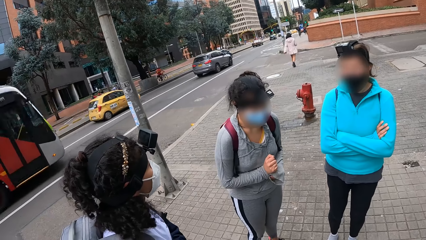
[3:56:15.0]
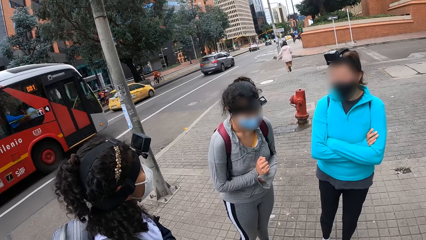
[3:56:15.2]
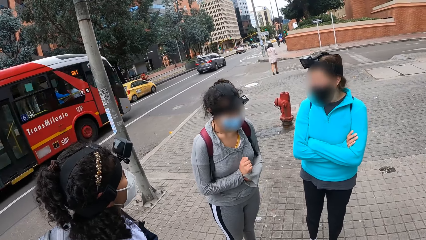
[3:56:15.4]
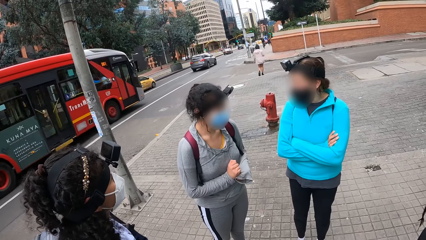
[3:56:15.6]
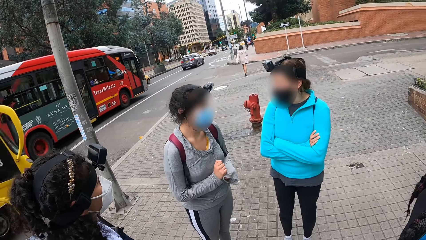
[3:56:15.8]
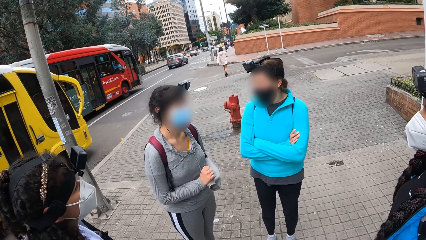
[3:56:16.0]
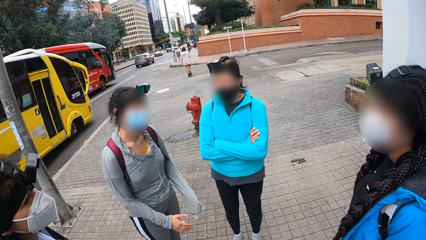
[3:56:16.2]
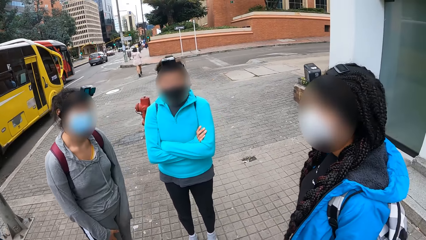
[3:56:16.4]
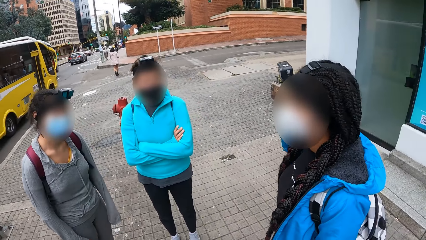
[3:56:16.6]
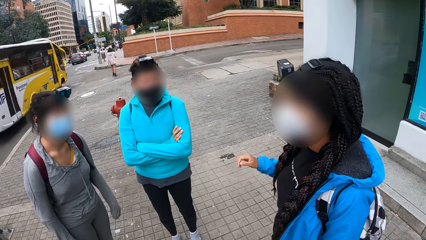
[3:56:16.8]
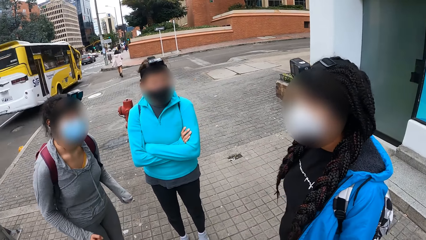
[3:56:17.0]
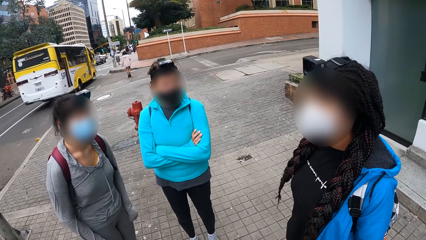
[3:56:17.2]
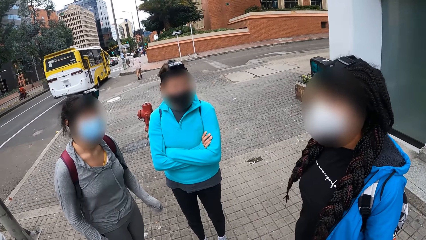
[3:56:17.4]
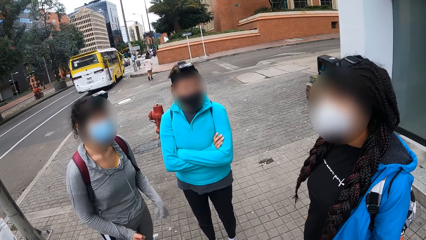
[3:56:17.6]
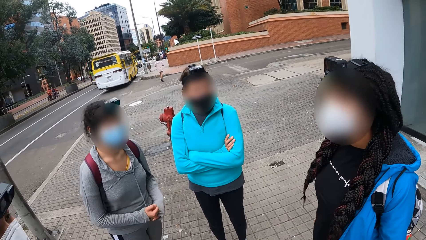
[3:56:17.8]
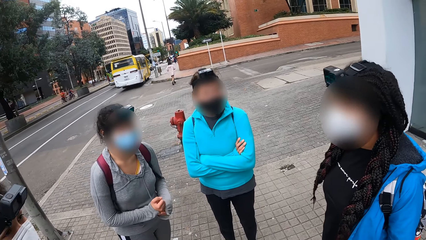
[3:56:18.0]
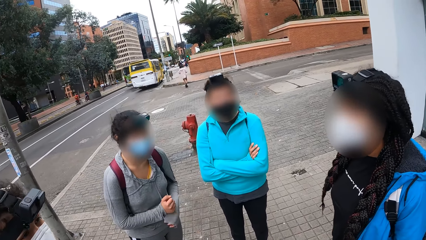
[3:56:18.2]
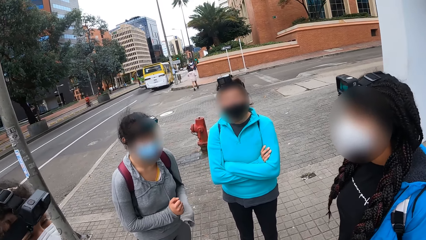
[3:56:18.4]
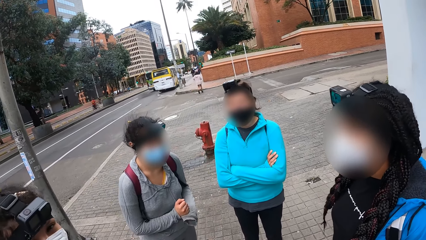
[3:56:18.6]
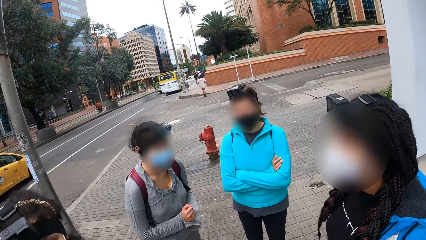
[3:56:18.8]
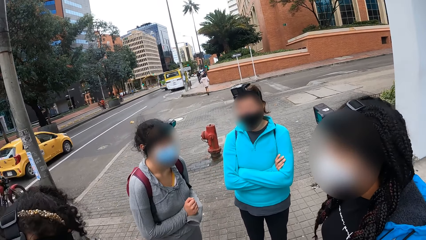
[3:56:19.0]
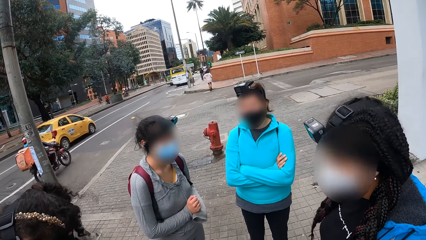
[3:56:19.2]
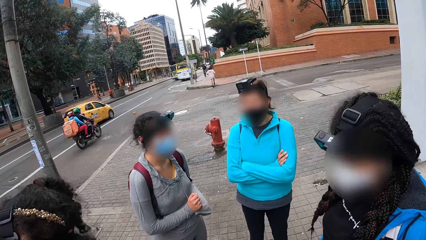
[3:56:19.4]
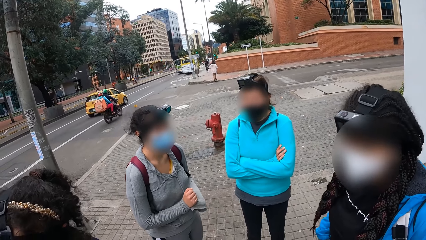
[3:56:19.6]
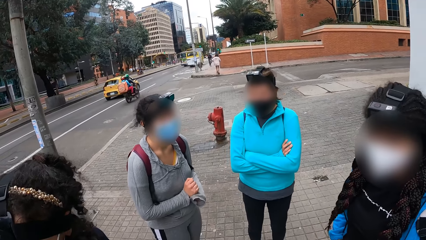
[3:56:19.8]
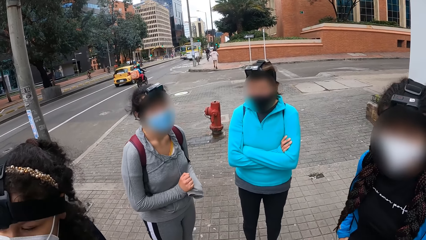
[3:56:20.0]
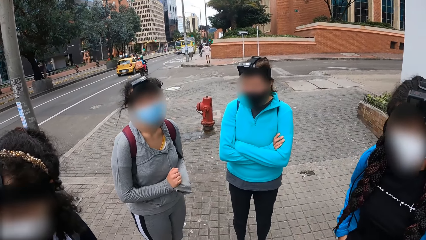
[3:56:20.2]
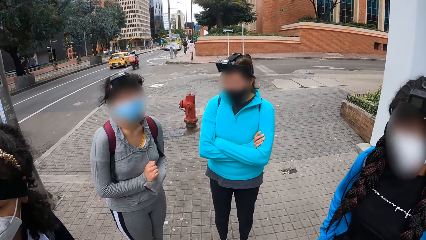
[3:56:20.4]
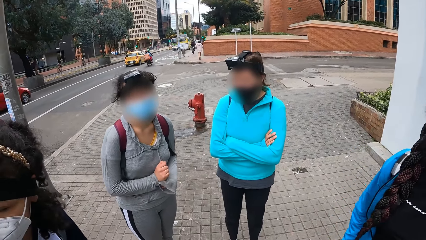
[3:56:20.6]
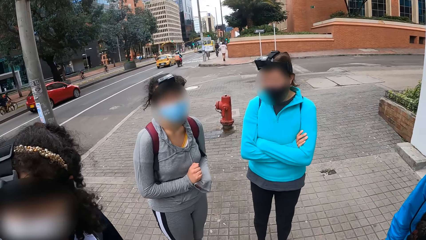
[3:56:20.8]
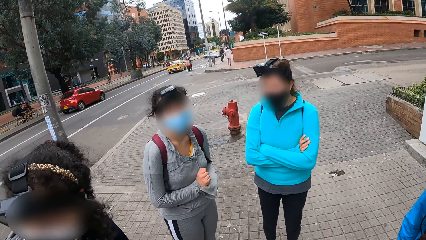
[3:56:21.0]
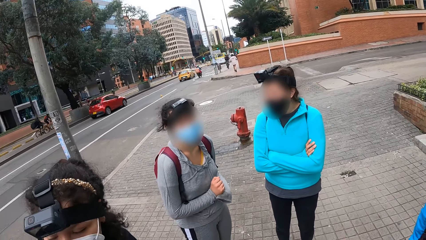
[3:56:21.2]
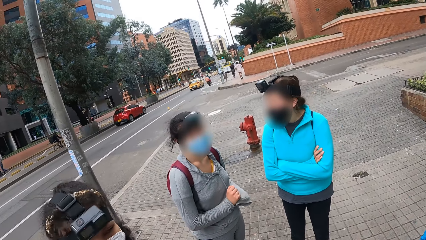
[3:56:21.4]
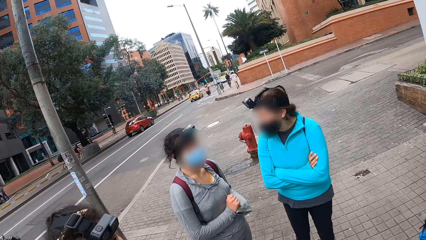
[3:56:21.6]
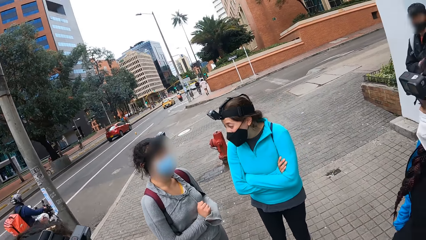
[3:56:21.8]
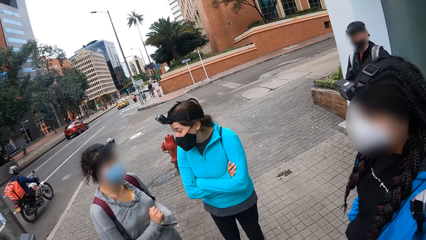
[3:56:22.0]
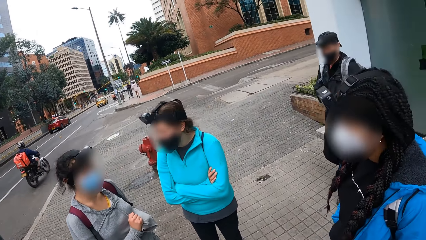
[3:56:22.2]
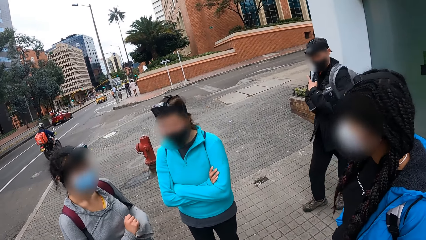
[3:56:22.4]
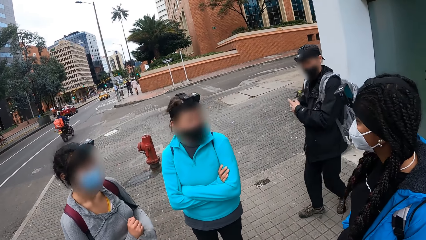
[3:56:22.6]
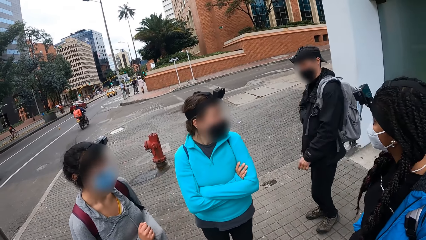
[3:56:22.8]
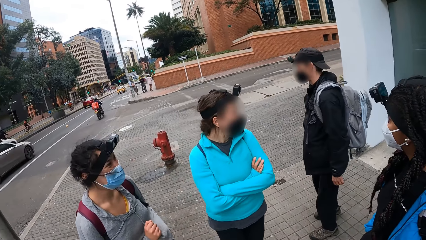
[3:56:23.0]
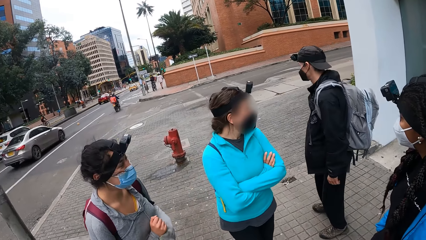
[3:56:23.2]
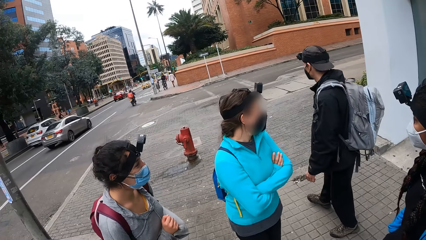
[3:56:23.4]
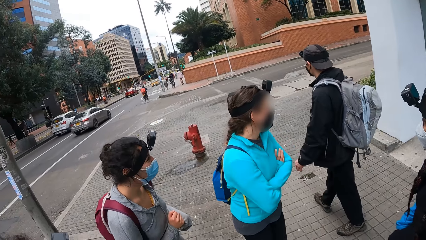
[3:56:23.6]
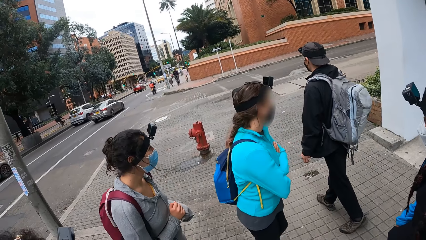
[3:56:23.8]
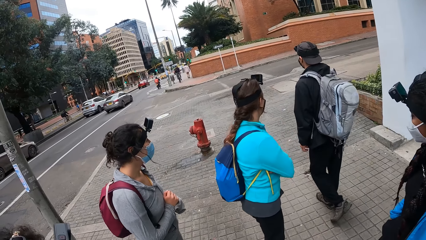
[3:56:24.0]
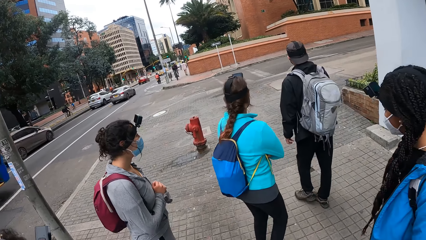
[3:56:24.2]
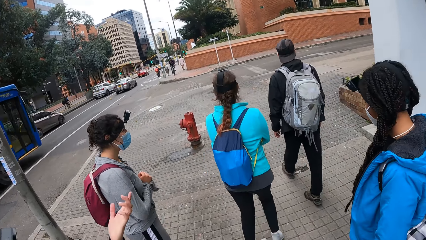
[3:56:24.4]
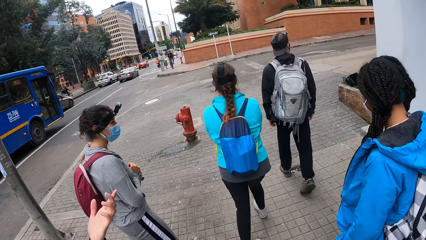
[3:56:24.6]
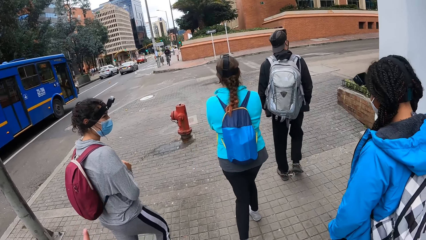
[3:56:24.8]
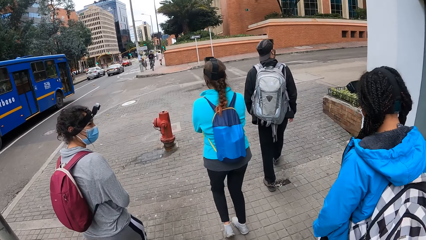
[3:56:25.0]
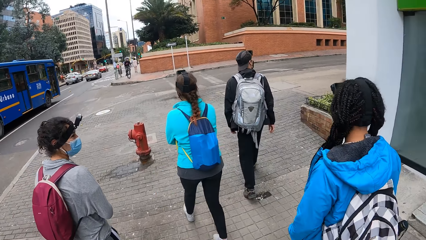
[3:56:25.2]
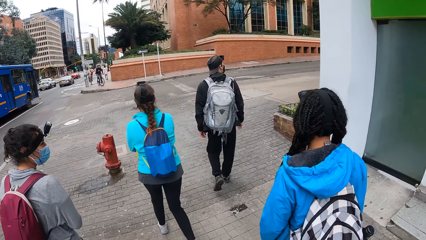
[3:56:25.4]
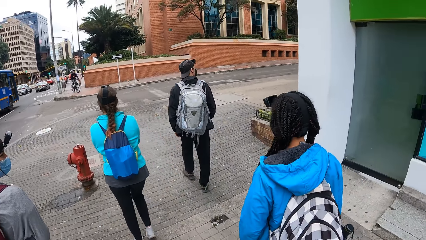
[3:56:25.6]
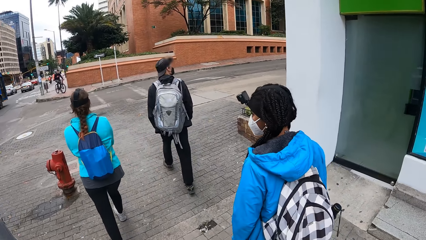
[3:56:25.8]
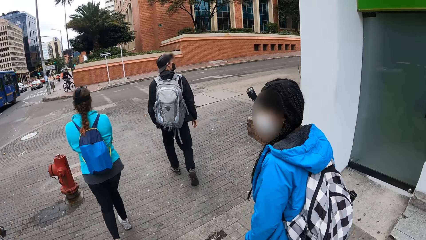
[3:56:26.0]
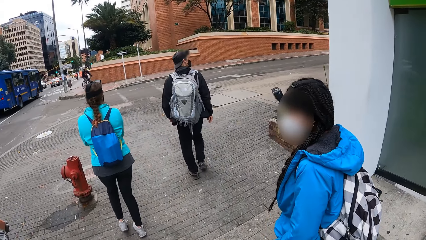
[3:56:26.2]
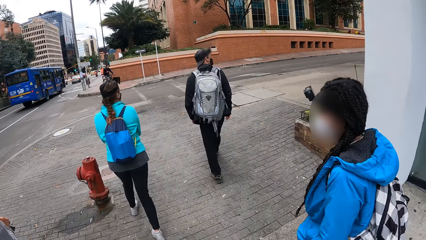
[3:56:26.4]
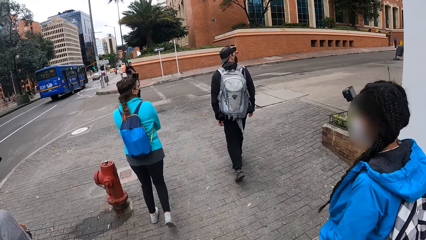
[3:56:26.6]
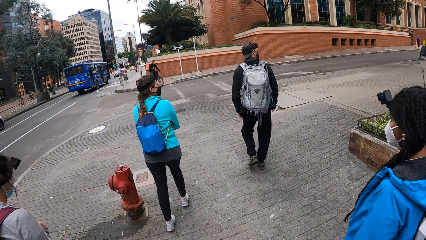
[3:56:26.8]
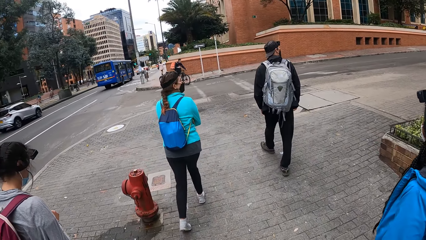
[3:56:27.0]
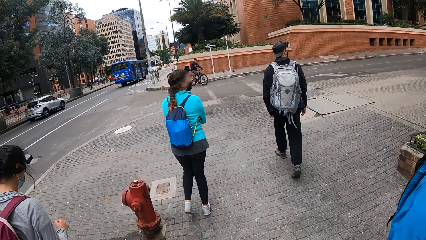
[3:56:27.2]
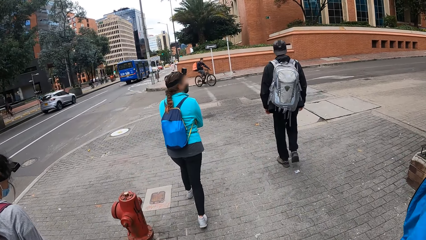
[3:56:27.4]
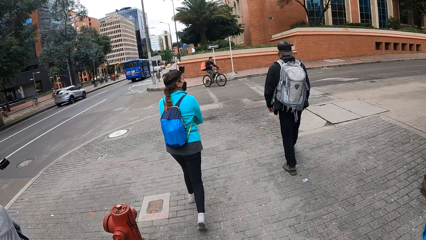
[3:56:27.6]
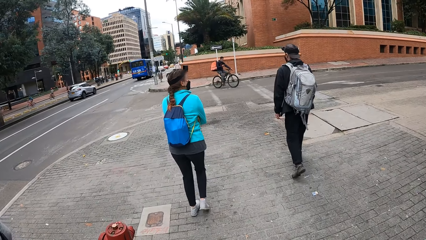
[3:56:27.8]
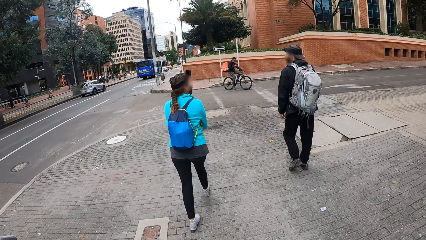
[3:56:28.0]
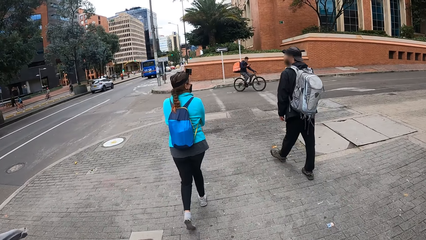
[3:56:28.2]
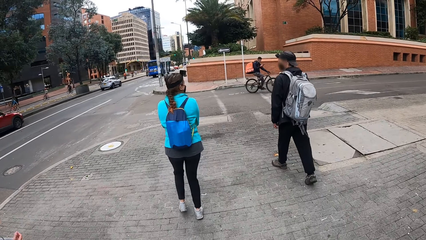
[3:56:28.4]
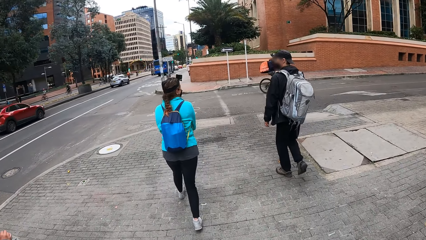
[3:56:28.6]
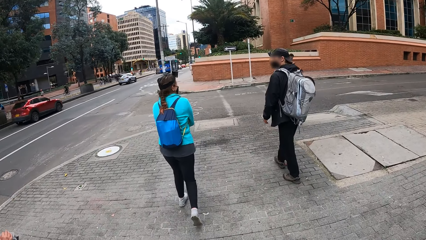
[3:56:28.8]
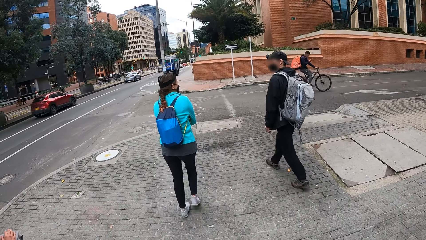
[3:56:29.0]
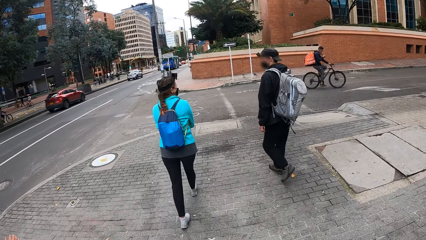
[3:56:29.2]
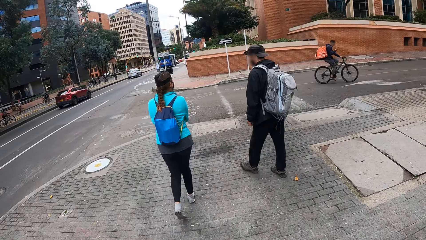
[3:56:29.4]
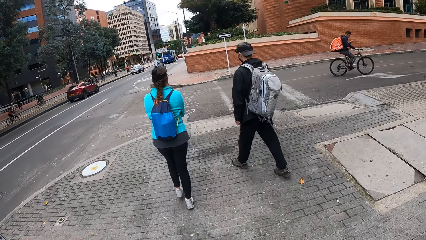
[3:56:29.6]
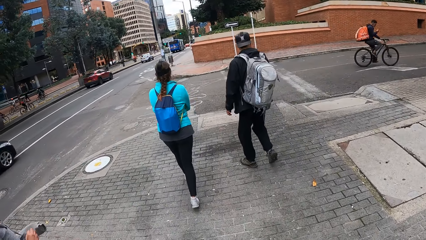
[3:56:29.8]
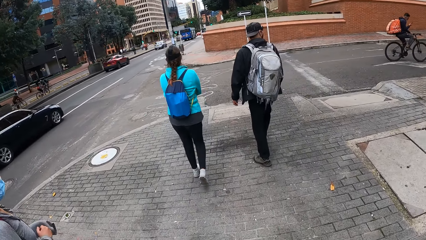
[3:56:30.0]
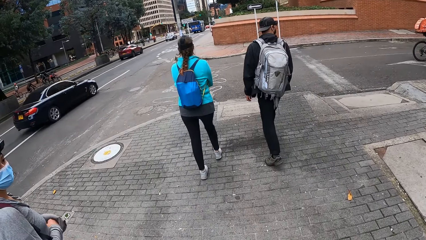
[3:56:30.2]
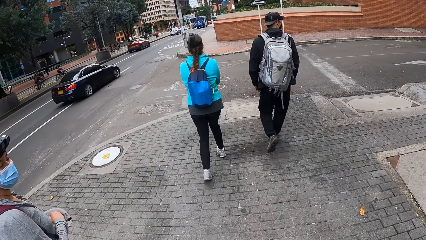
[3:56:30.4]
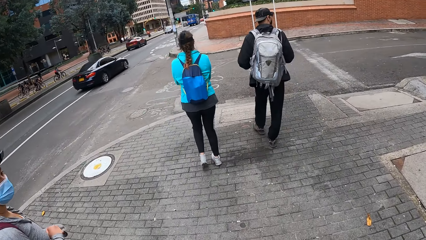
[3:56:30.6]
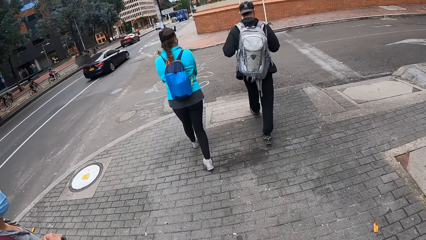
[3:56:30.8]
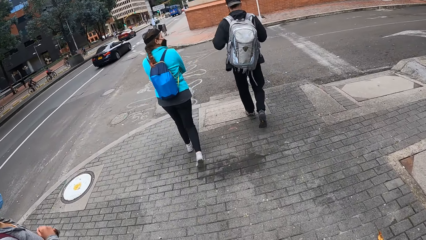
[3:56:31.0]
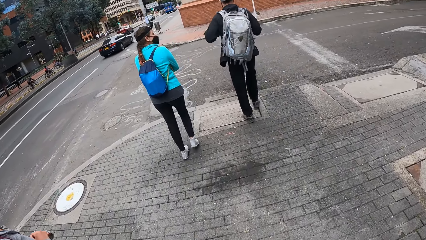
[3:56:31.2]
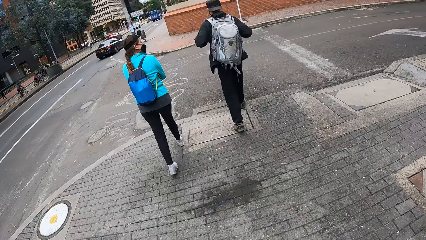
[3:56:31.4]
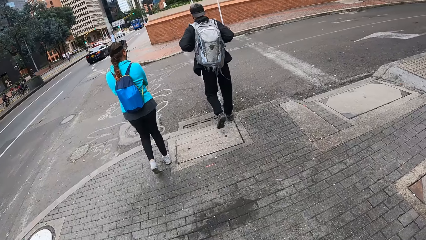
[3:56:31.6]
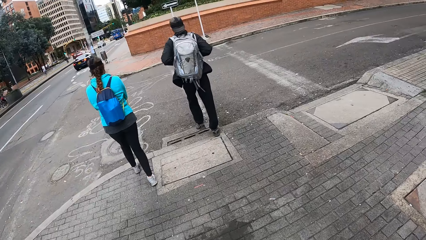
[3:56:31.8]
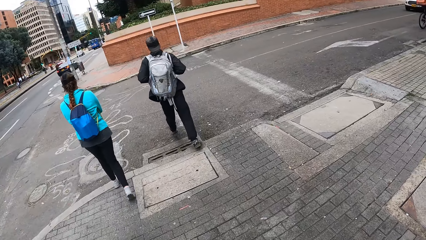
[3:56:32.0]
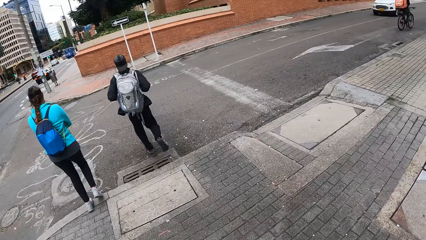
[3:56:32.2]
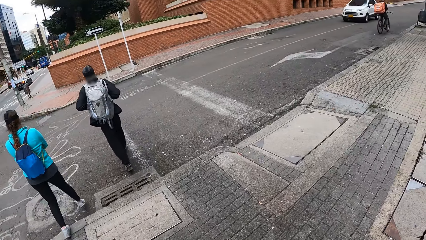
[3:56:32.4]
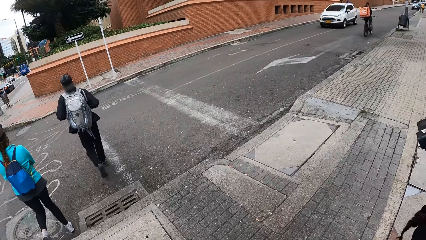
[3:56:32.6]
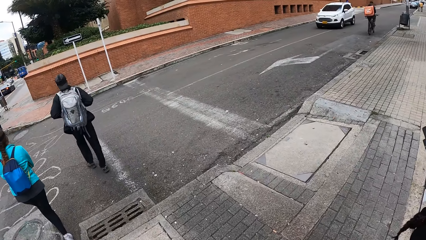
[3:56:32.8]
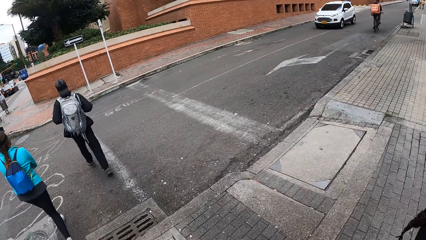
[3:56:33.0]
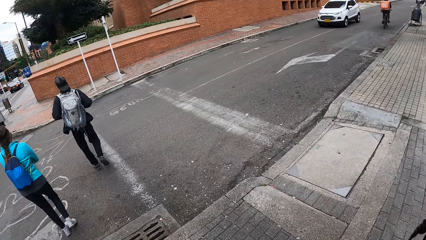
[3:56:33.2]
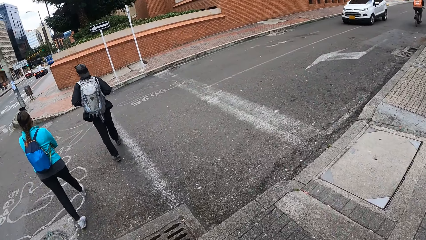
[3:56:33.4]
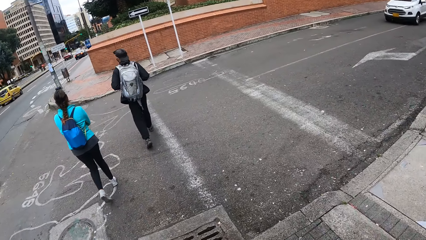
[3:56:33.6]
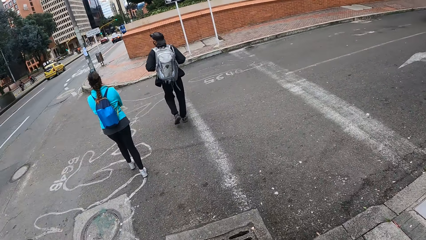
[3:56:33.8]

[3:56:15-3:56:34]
The camera wearer looks at a woman. A man walks towards the camera wearer and the group of people. The camera wearer walks on a sidewalk with the group of people. They cross a road with the group of people.
